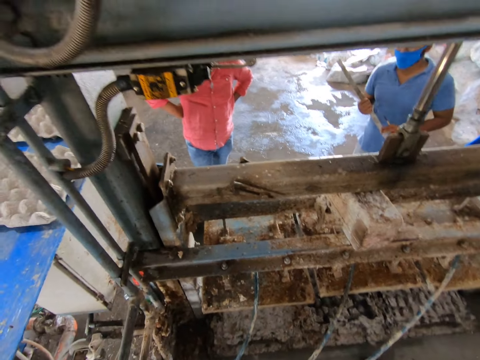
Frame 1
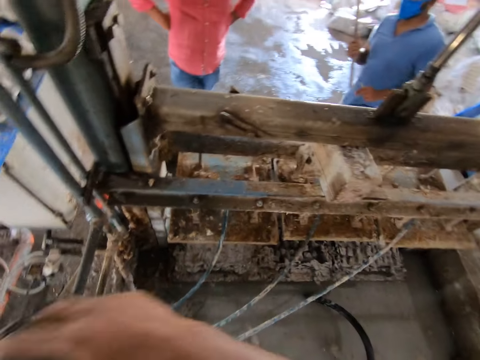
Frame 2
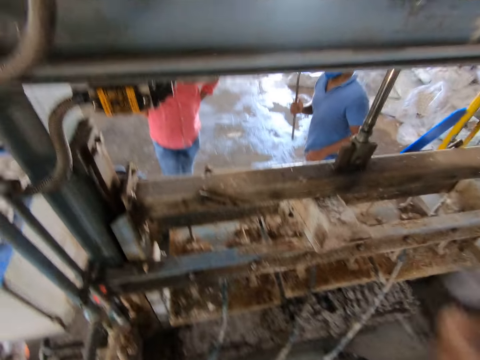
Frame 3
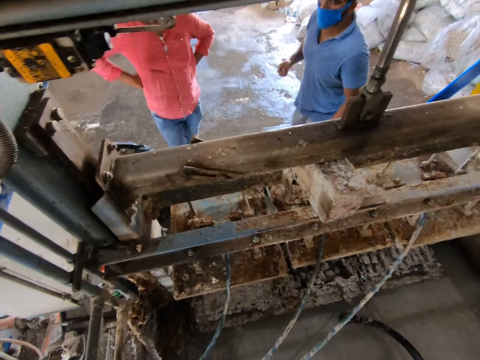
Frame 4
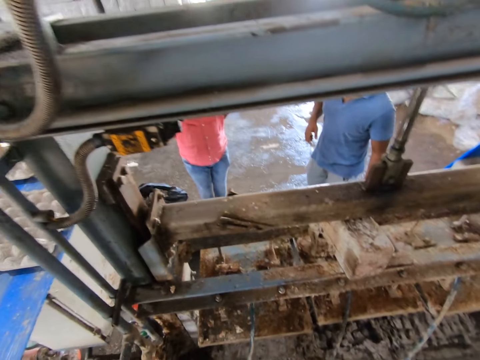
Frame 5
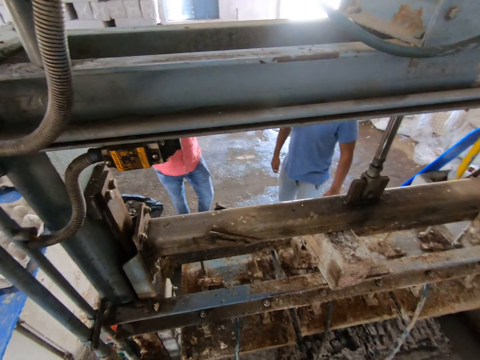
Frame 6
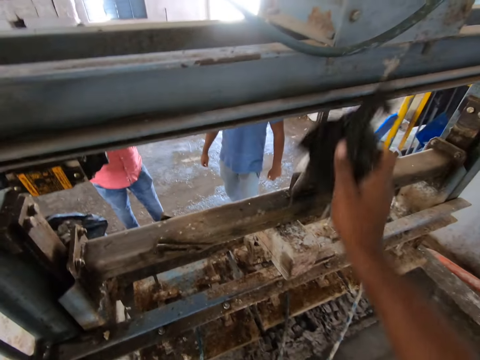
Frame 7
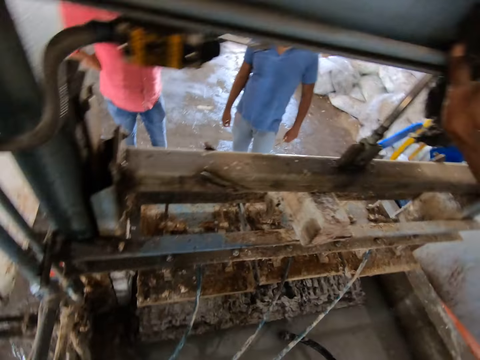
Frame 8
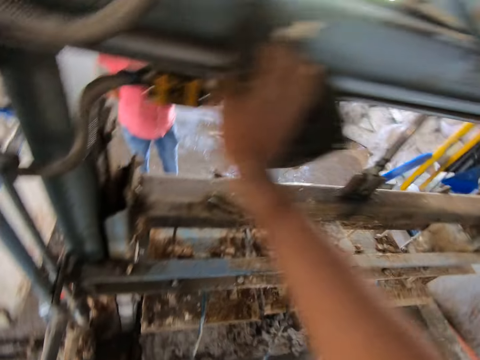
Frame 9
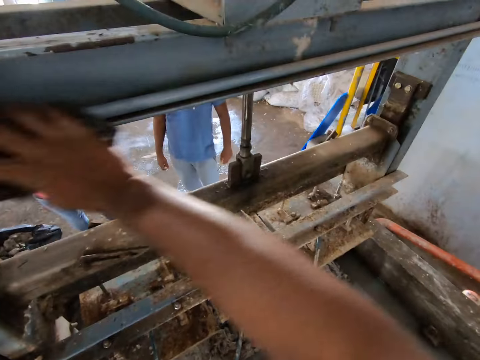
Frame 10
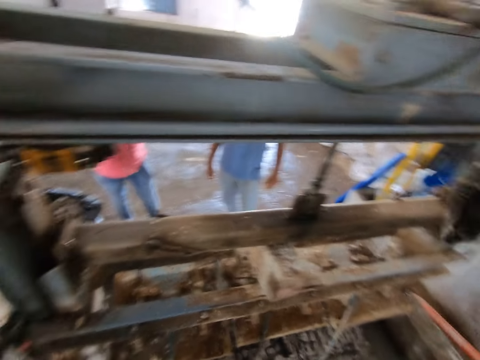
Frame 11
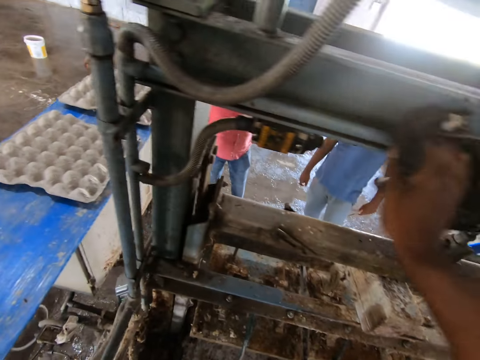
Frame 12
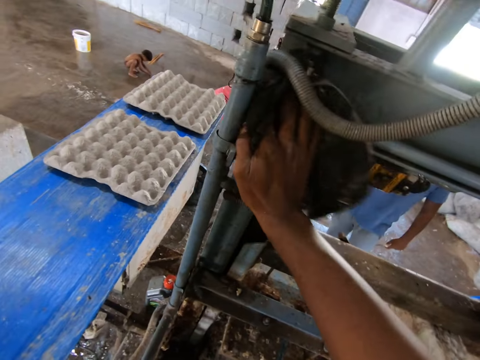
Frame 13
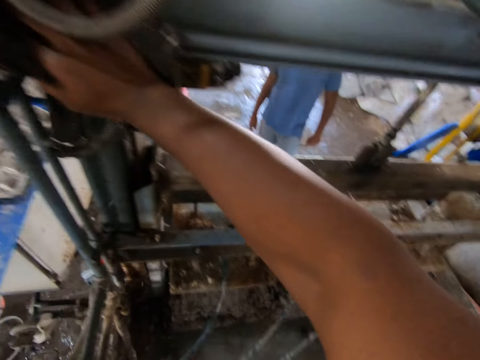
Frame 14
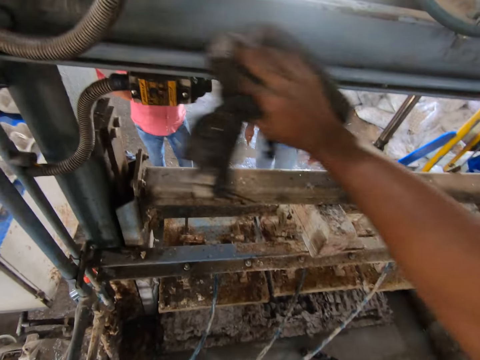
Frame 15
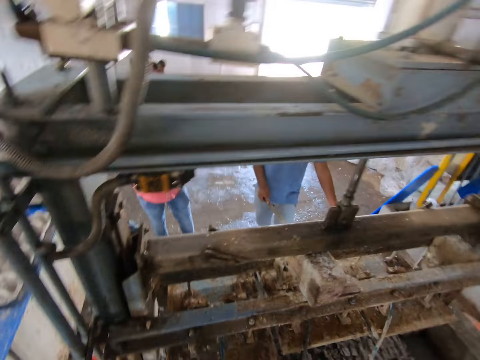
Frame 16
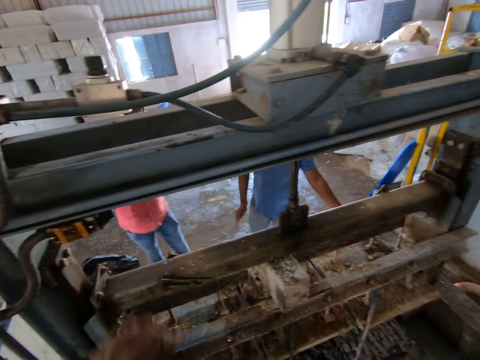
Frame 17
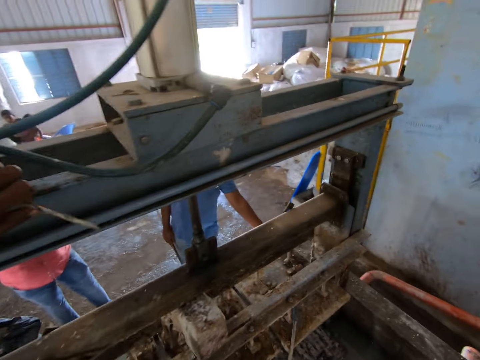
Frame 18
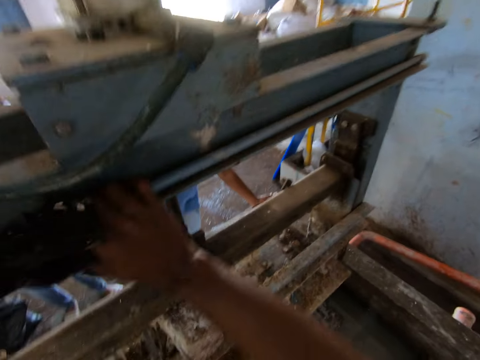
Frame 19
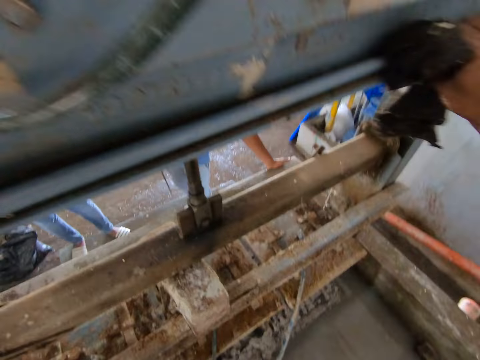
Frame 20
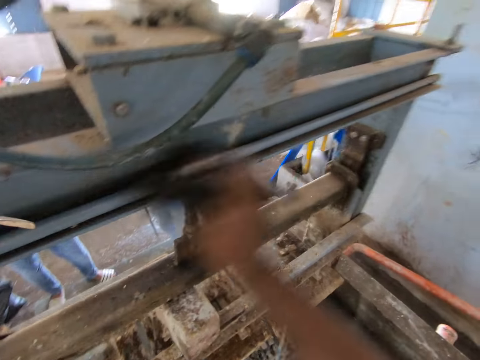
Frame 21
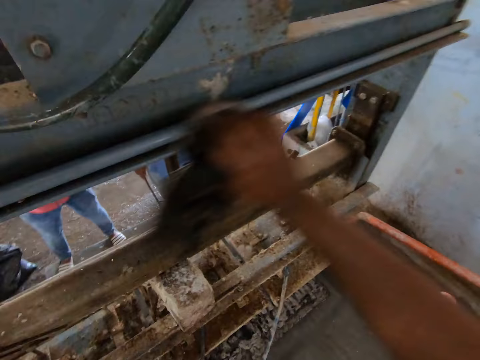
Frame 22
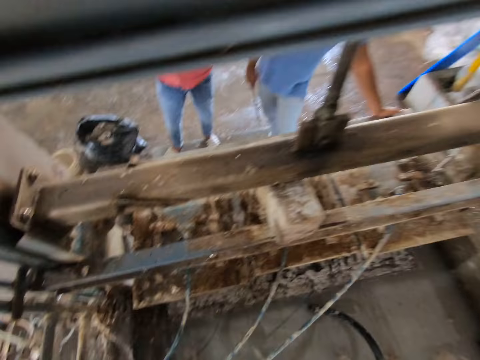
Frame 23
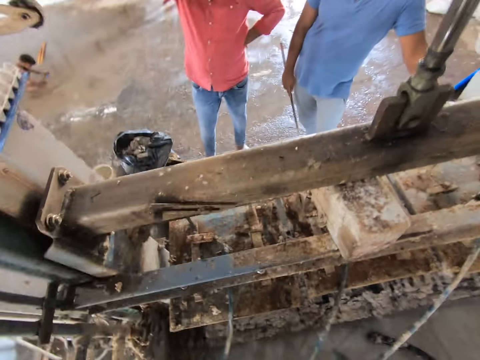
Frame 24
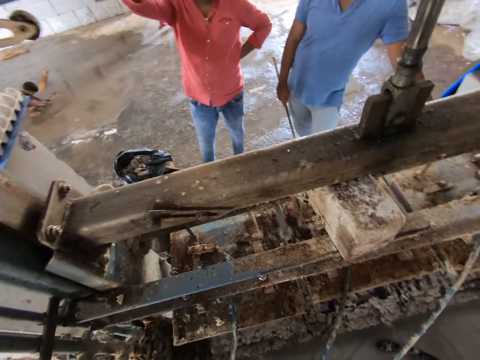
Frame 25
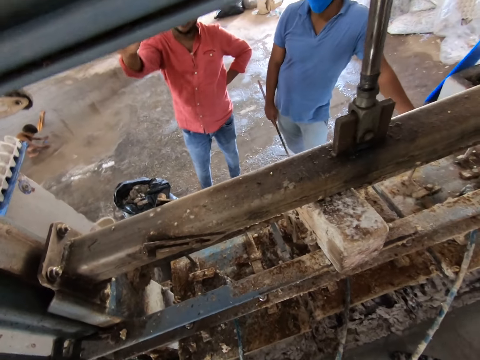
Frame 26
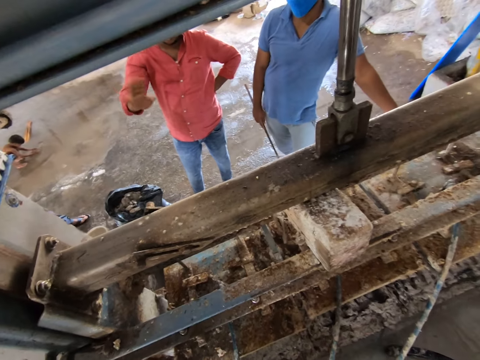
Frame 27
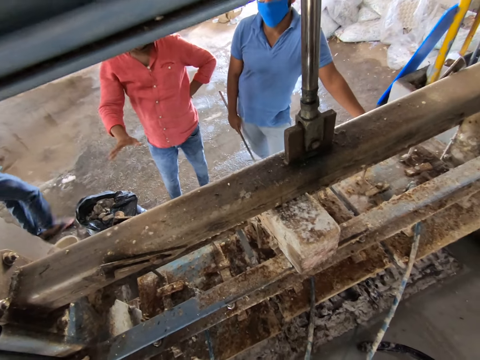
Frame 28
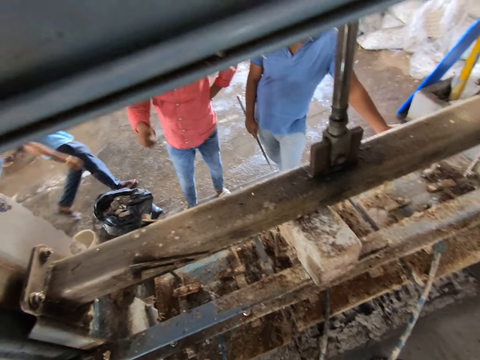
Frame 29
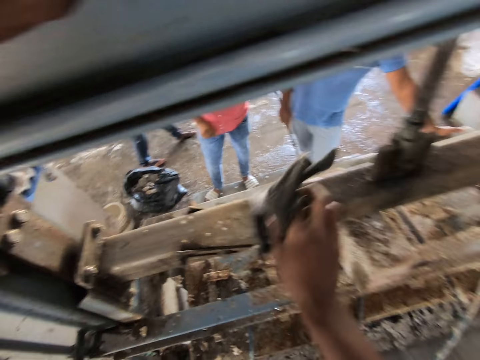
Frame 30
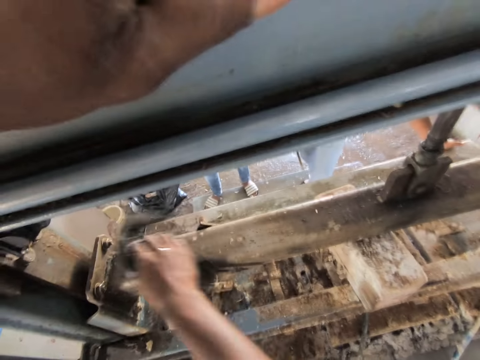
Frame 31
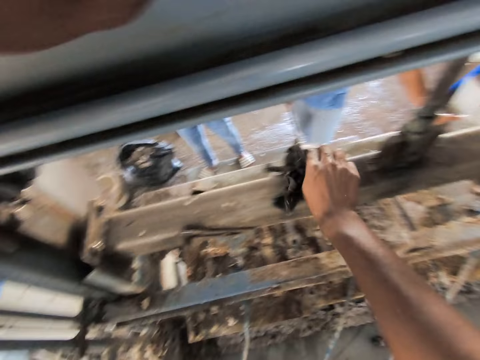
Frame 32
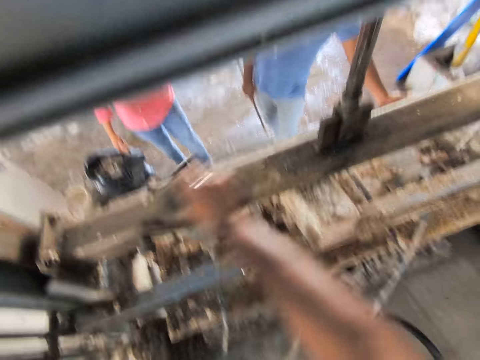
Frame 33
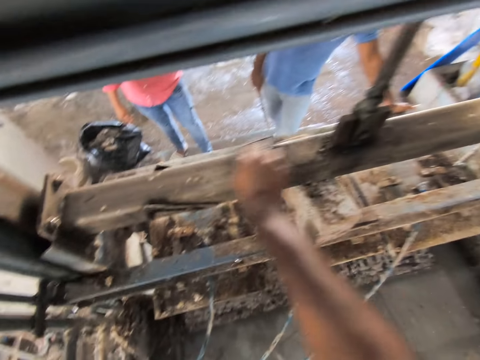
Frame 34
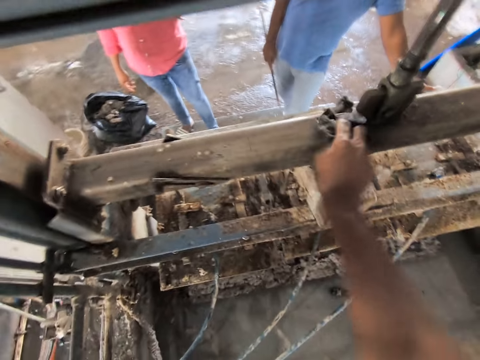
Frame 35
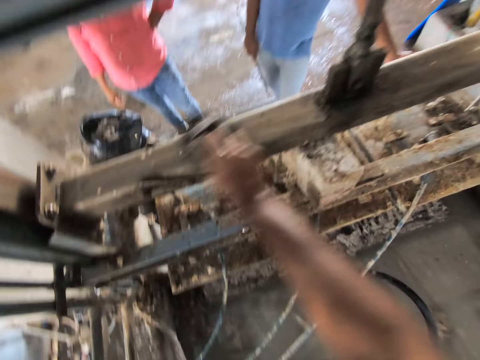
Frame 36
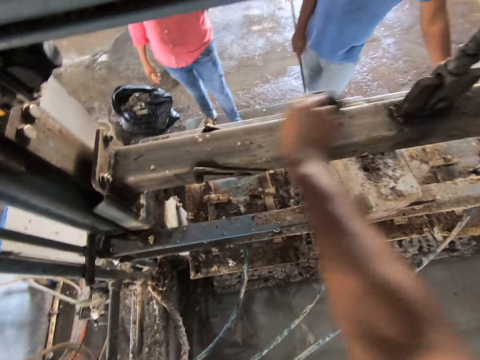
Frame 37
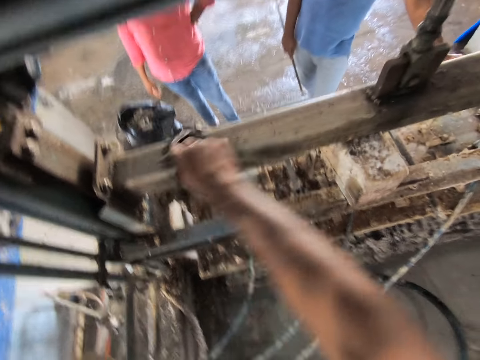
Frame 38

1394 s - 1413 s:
The camera wearer talks to a man. They clean the egg tray machine. They look around. They clean the egg tray machine. They look at the man. They interact with the man. They clean the egg tray machine.

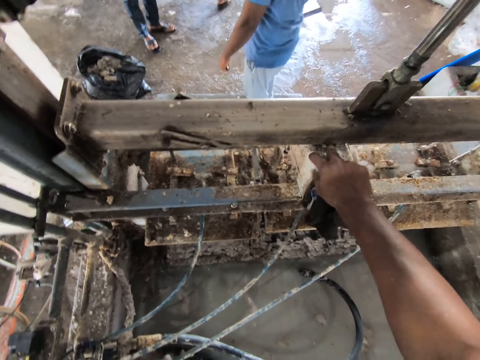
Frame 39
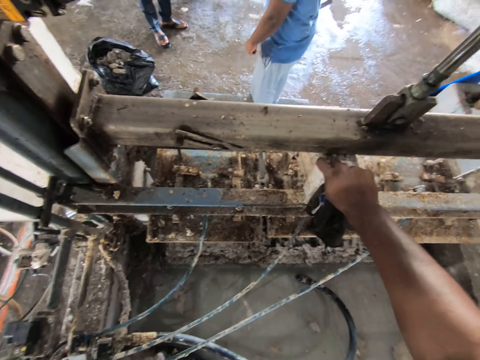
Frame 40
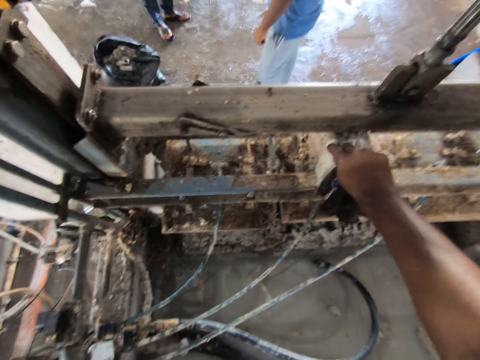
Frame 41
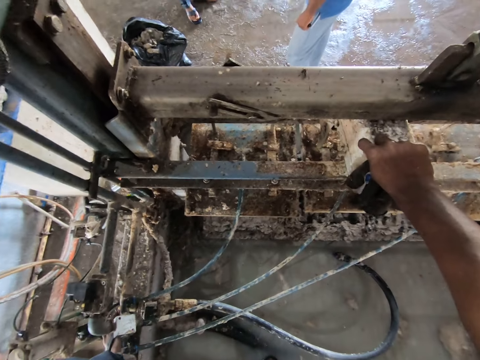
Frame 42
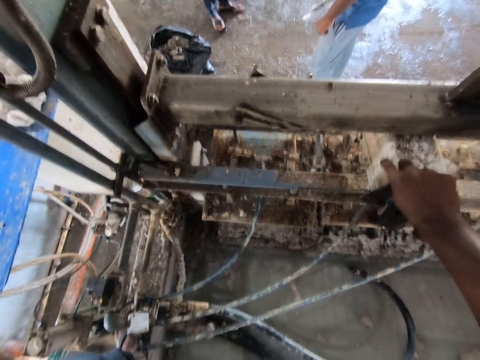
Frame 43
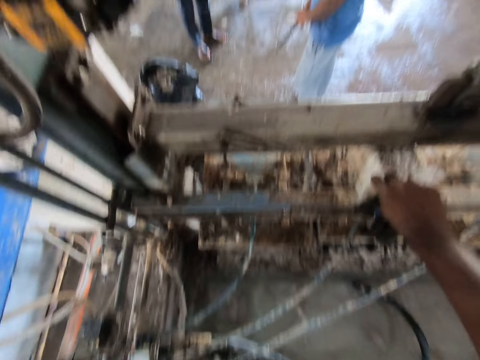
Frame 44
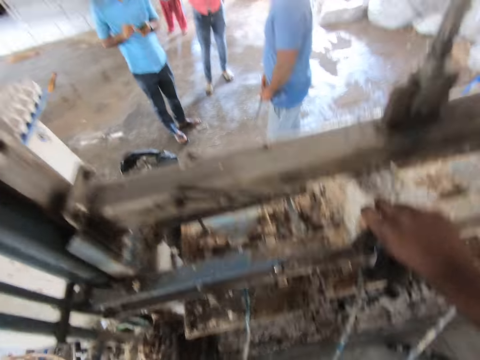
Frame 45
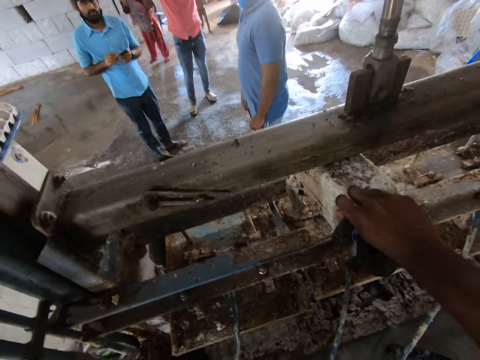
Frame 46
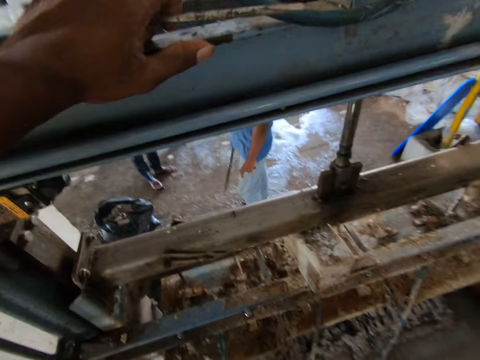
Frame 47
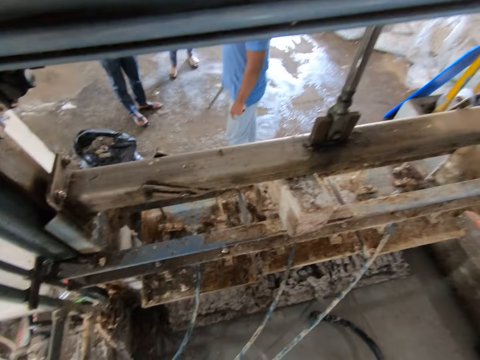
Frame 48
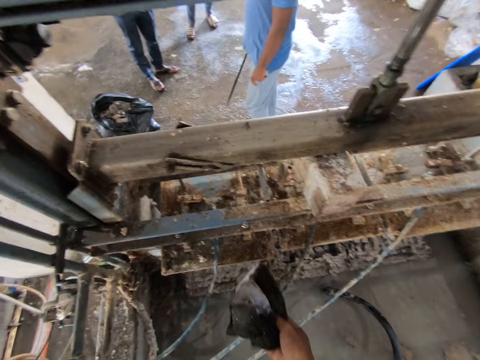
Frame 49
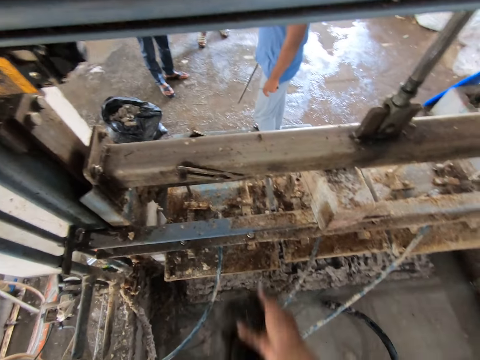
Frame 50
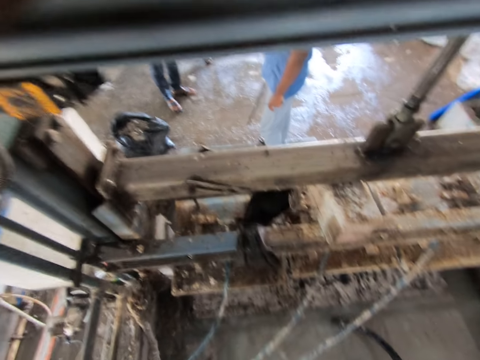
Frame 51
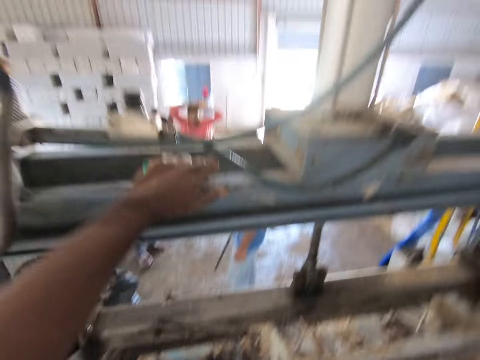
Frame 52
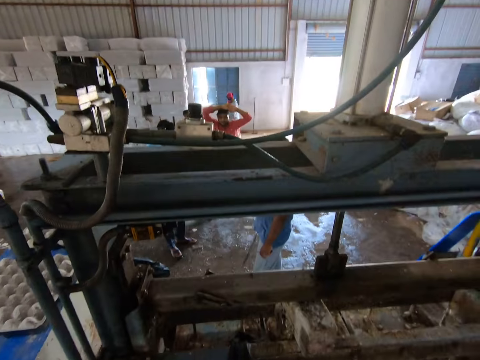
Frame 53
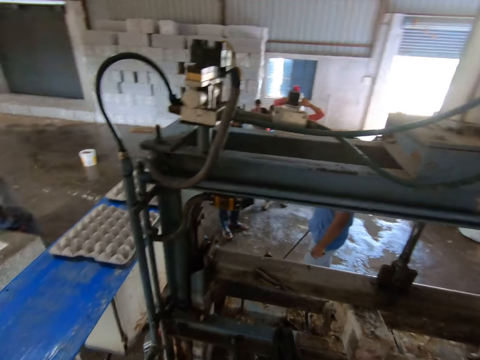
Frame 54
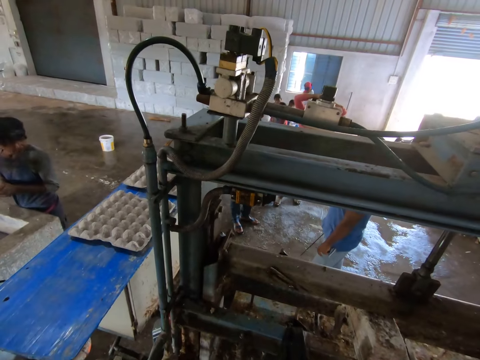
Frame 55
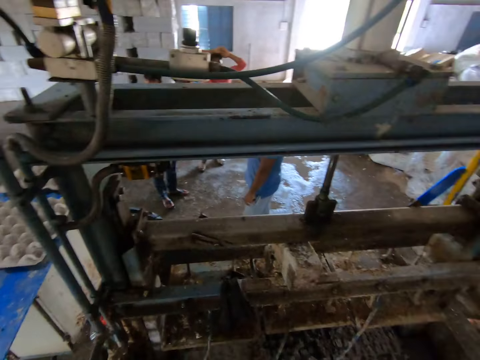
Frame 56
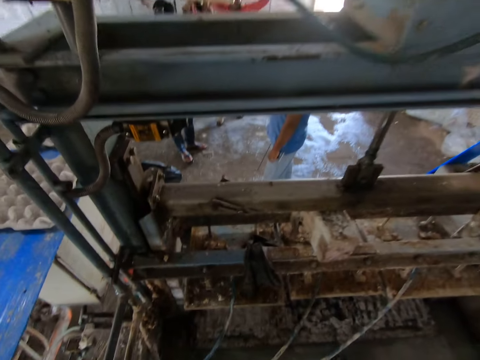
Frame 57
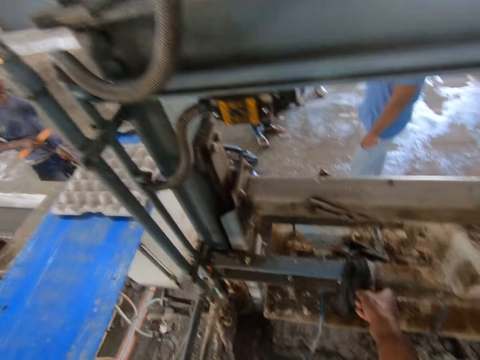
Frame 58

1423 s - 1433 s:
The camera wearer touches the wood. They remove paper egg tray peels from the machine. They look around. They talk to a man. They drop the wiping cloth on the egg tray machine. They interact with the man. They talk to the man. They look around.
